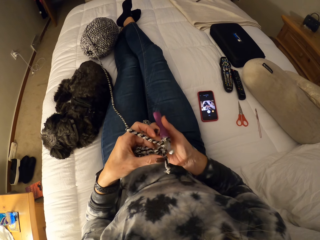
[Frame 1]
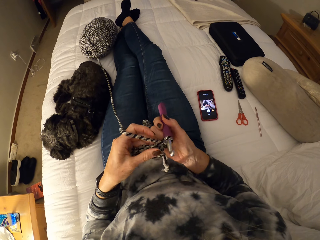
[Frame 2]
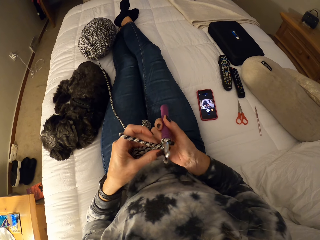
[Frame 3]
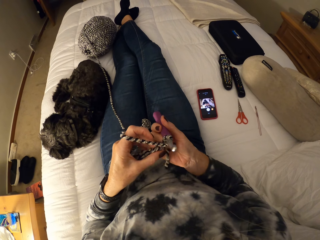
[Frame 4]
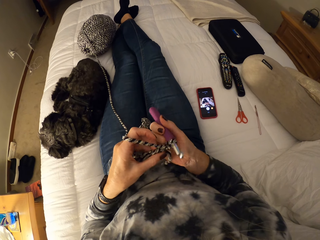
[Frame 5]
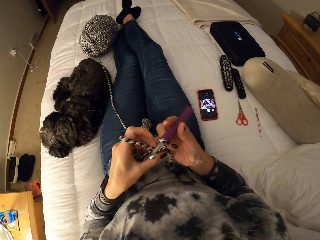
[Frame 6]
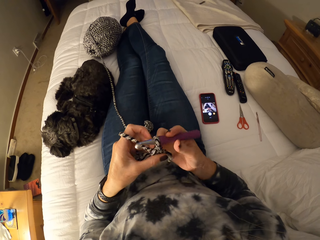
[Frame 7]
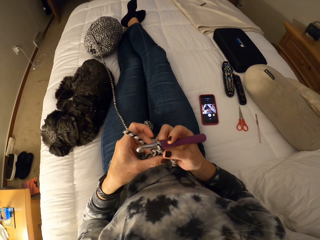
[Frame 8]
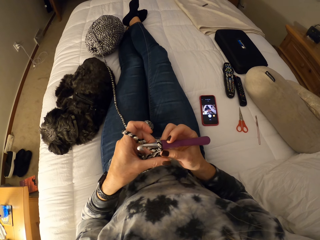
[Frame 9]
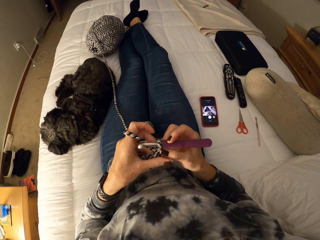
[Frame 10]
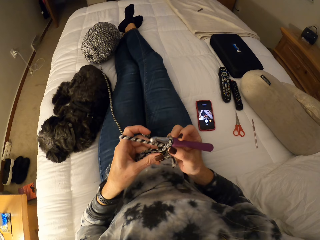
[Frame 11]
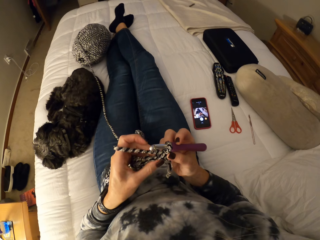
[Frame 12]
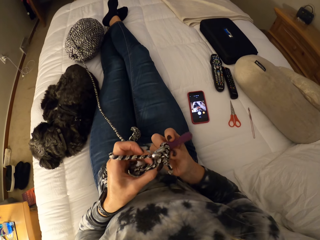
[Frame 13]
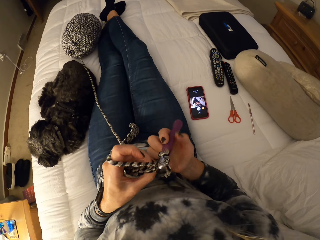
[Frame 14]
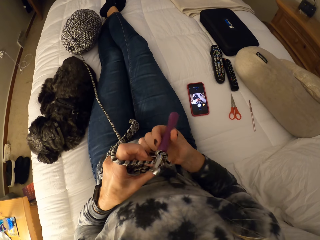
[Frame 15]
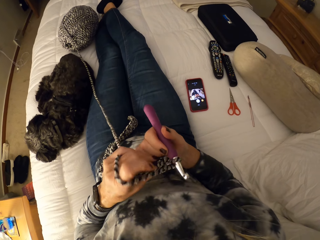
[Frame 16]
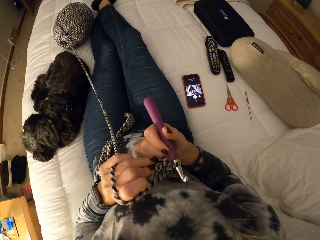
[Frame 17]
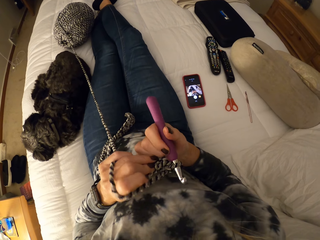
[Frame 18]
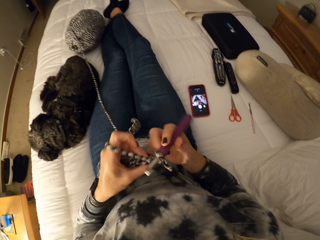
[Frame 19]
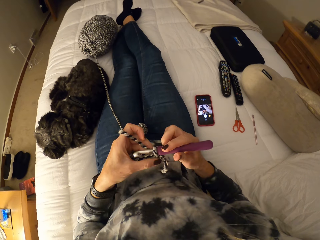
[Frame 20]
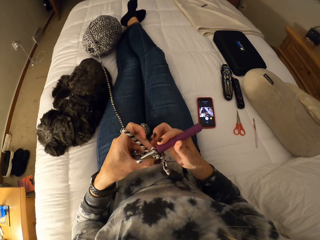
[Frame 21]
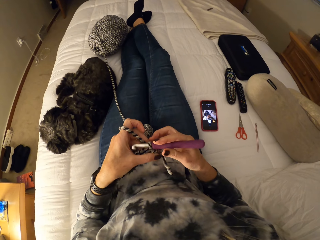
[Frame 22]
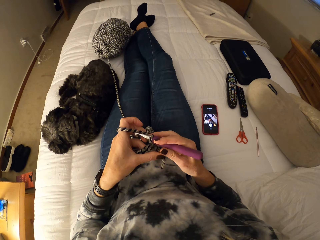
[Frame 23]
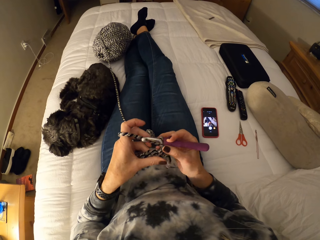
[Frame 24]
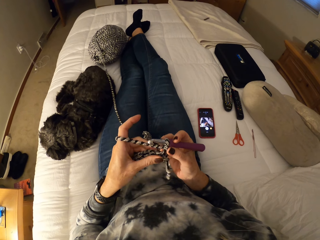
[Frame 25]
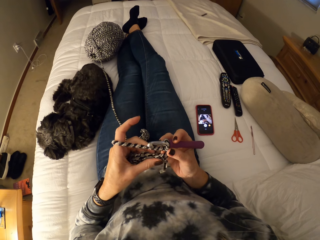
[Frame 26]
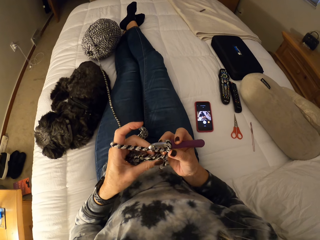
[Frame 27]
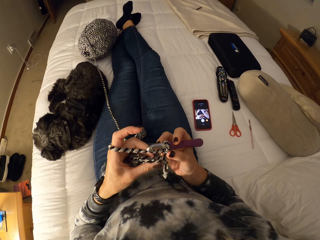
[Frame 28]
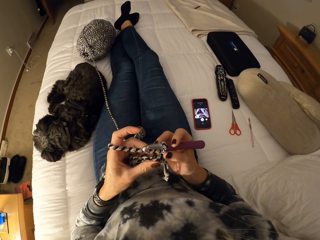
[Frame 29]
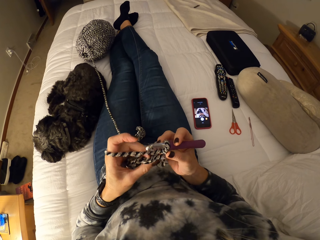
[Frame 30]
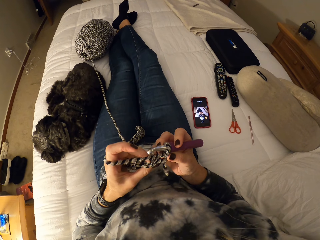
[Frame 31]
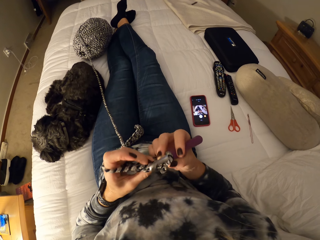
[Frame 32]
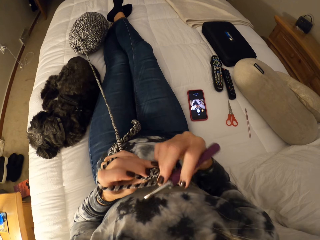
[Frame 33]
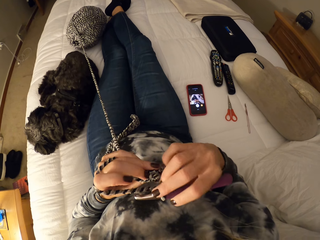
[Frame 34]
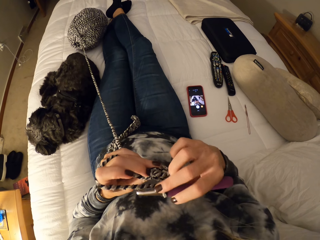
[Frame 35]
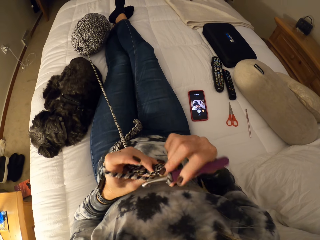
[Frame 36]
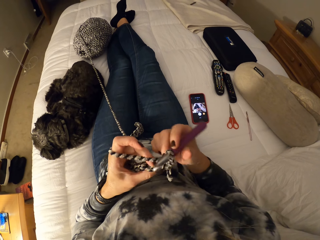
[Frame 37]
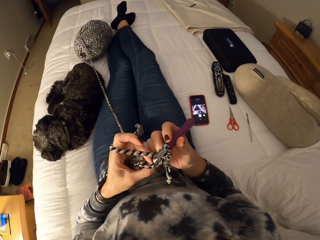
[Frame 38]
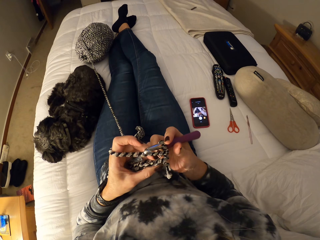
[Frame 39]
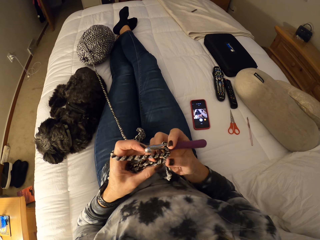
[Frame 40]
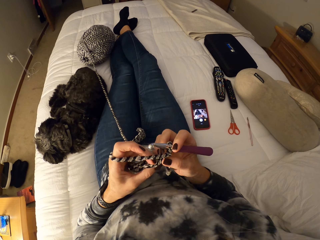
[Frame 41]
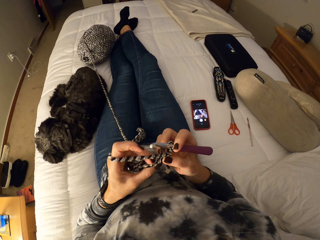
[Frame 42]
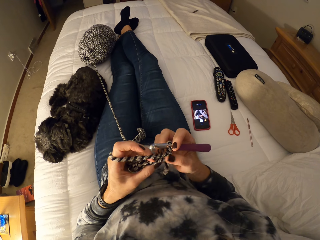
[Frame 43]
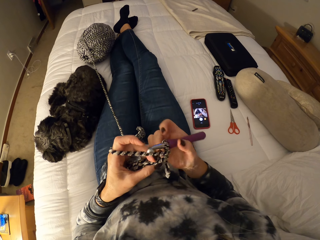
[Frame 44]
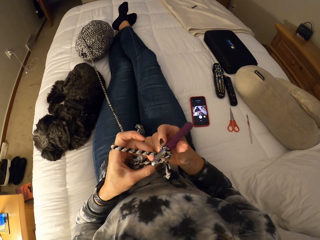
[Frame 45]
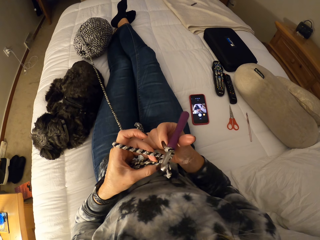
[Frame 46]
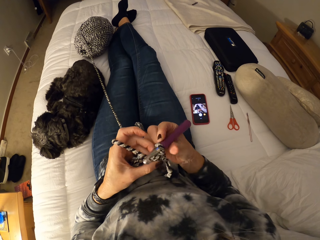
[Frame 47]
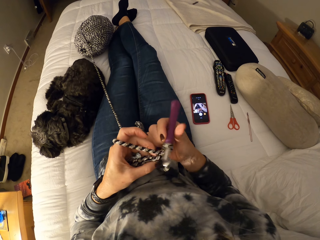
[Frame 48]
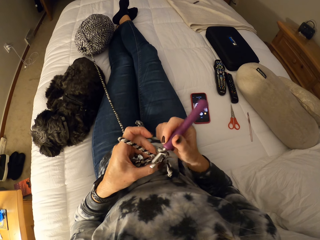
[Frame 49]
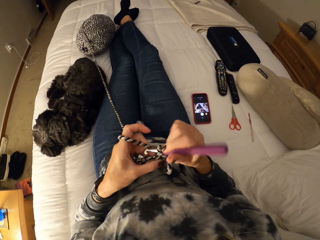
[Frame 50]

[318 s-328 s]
The camera wearer inspects the cloth.

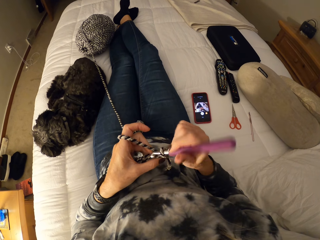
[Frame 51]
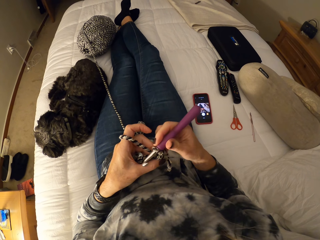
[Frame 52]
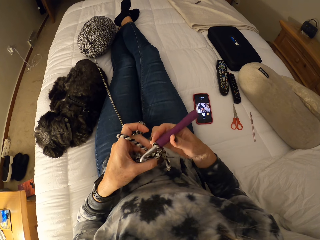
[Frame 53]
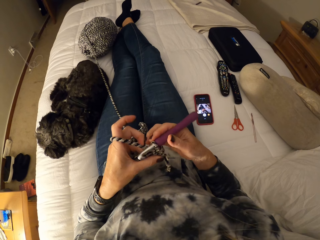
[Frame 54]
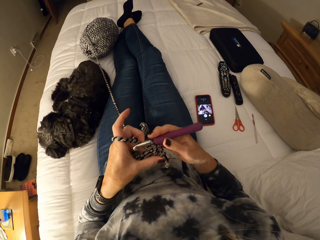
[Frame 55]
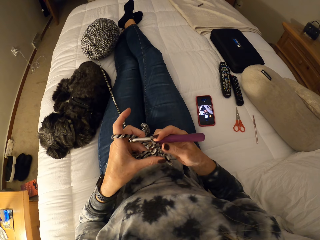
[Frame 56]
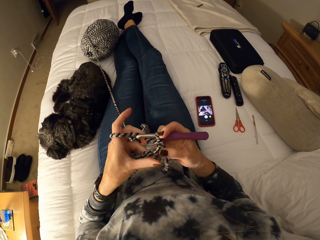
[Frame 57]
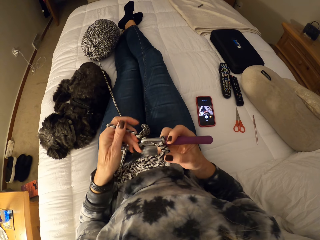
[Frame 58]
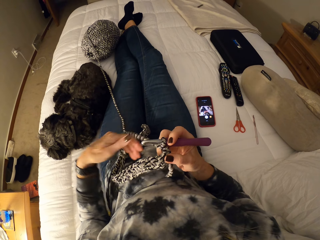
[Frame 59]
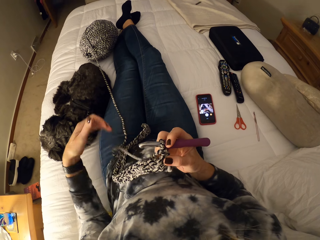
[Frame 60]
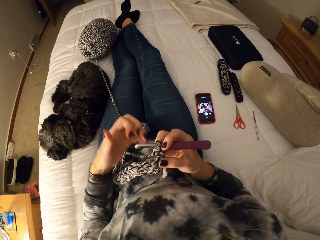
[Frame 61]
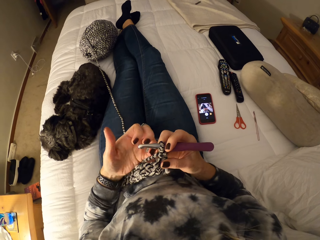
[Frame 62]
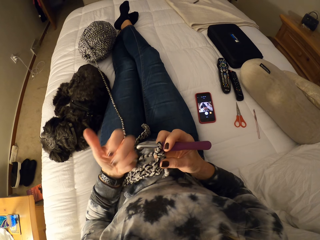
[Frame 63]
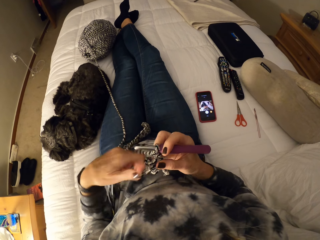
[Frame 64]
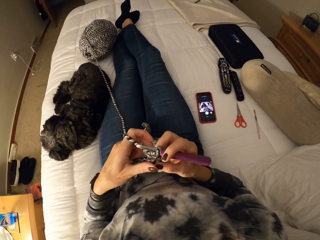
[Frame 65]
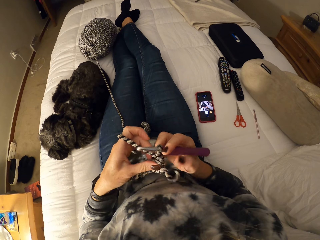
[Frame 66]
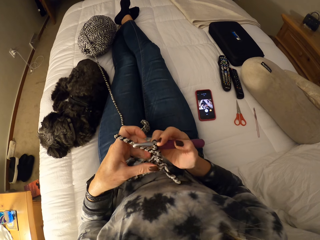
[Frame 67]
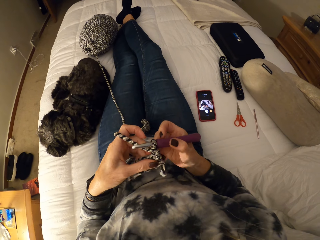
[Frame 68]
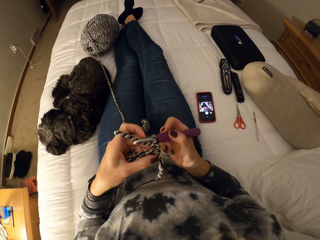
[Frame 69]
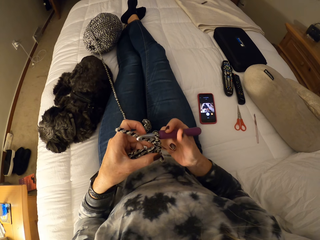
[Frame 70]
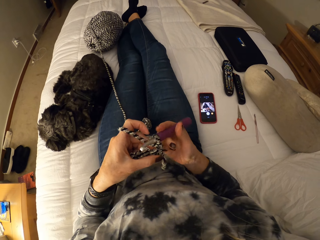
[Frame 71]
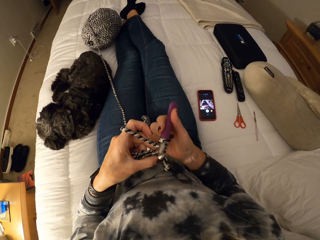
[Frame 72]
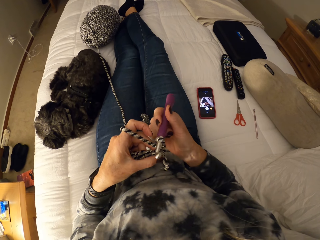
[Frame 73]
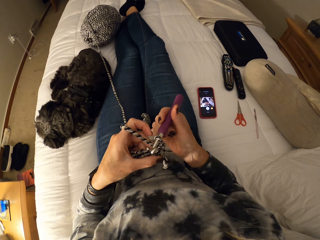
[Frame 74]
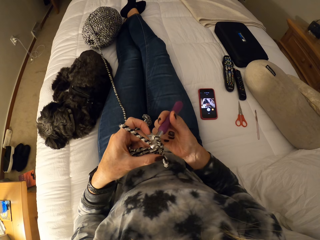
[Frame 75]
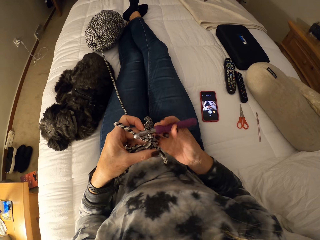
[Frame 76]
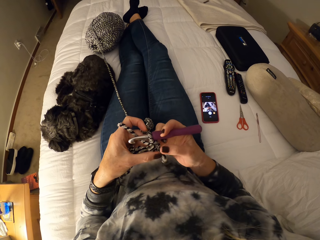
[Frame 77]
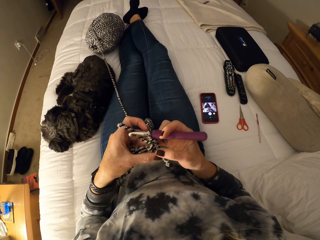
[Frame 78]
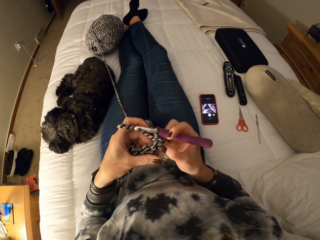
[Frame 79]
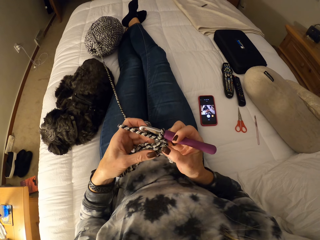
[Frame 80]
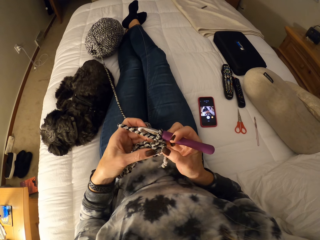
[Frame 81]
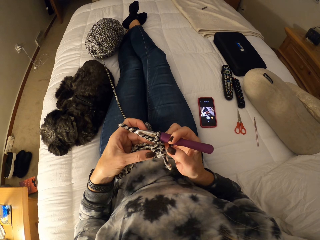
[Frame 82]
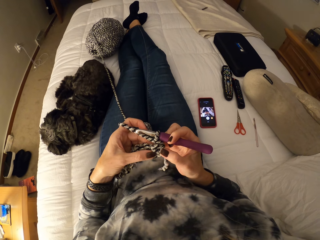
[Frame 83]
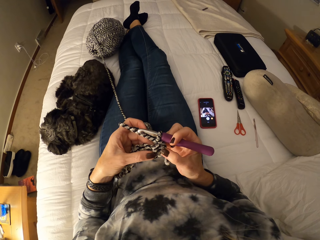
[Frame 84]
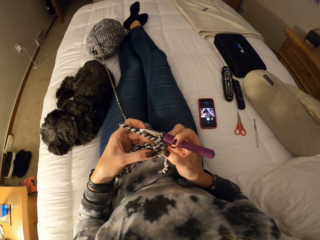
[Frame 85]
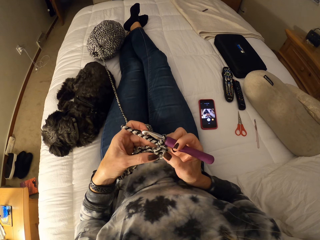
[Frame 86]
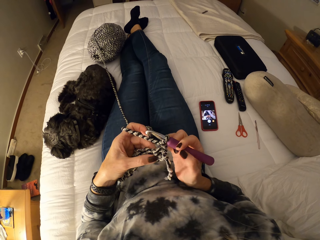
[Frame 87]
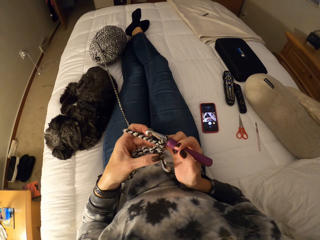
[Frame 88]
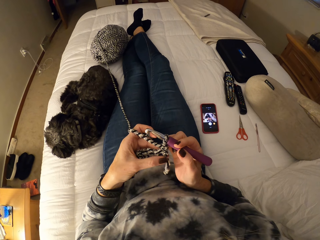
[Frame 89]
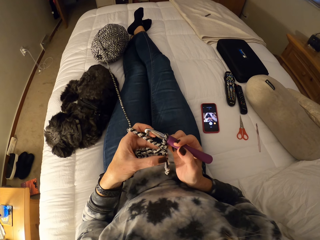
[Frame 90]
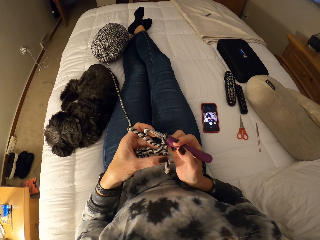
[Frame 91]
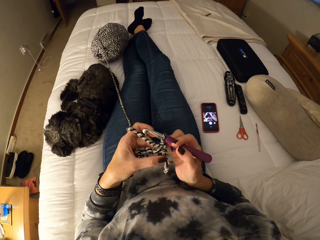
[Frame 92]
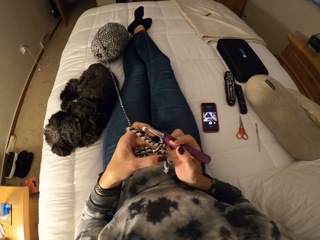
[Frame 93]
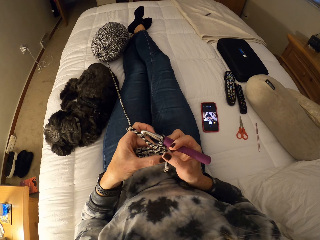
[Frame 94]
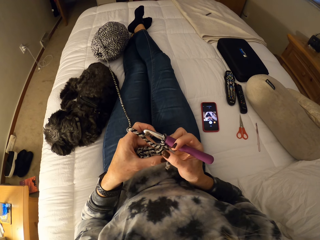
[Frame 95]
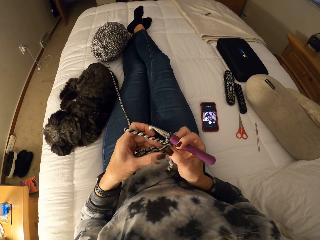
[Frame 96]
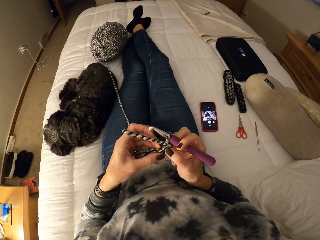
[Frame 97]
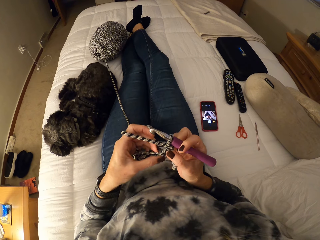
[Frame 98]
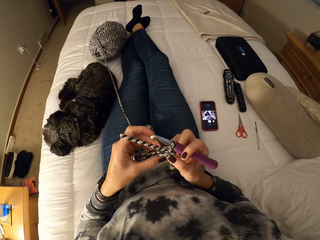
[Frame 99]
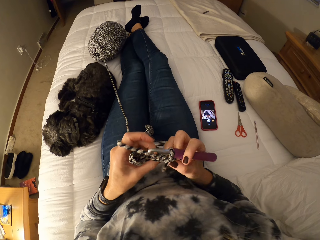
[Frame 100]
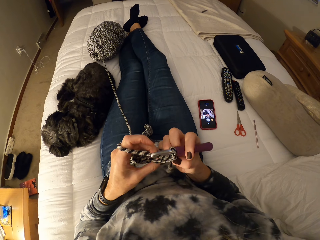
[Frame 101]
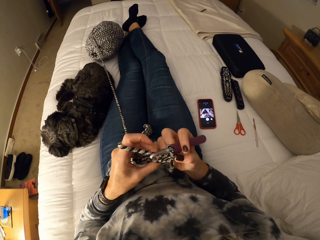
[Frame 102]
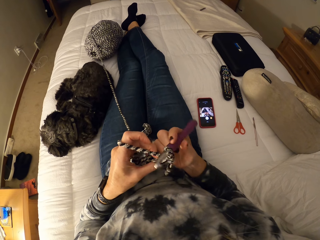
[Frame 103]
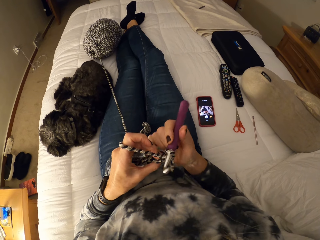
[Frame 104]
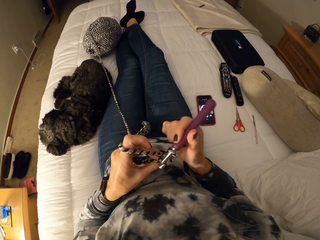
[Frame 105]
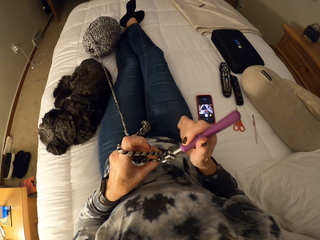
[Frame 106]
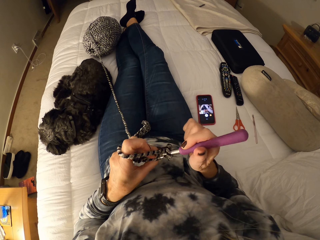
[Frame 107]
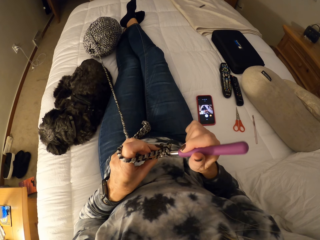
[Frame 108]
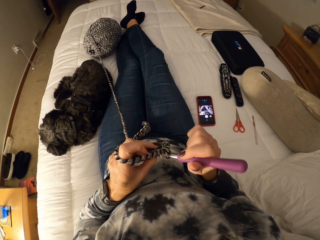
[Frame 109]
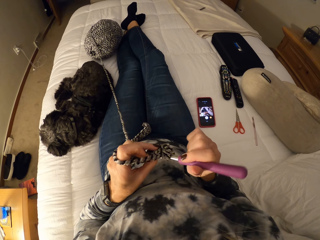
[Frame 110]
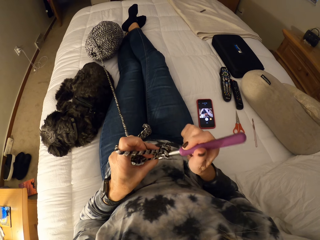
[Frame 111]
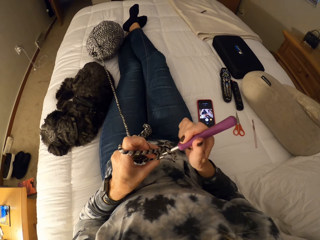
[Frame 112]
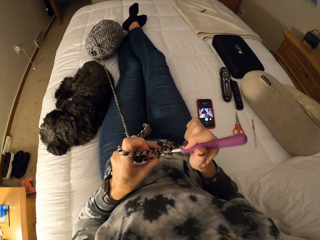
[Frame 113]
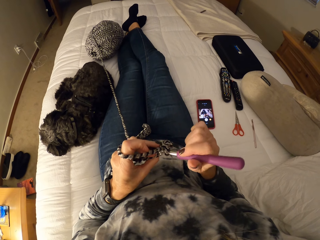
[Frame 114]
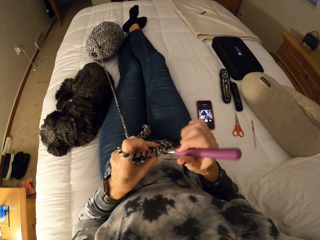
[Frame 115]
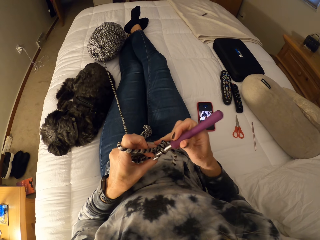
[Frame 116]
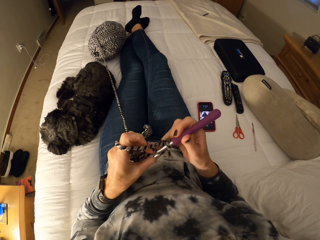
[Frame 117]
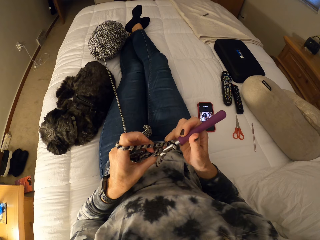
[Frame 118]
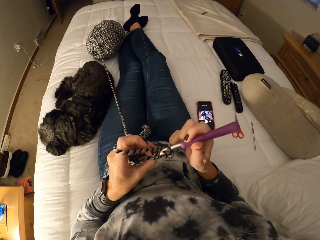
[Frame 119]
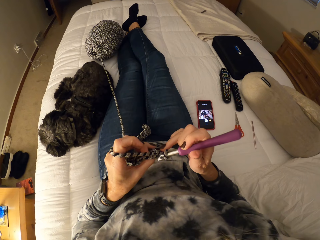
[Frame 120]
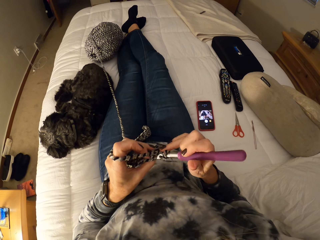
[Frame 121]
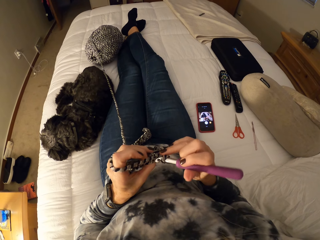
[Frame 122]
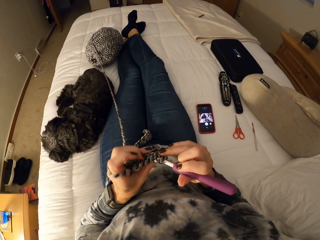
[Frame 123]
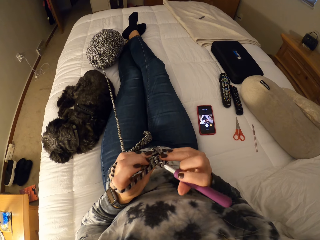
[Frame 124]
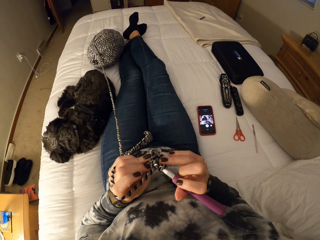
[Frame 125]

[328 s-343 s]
The camera wearer adjusts the yarn. They inspect the cloth. They crochet with the yarn.
